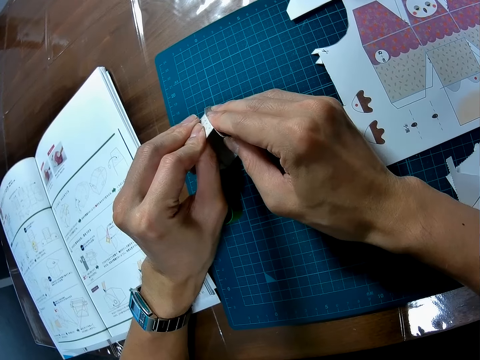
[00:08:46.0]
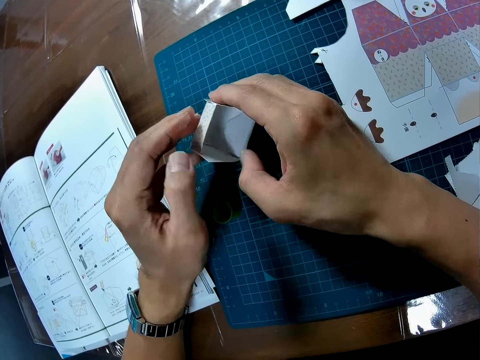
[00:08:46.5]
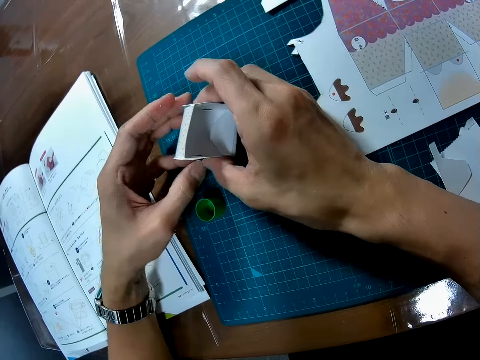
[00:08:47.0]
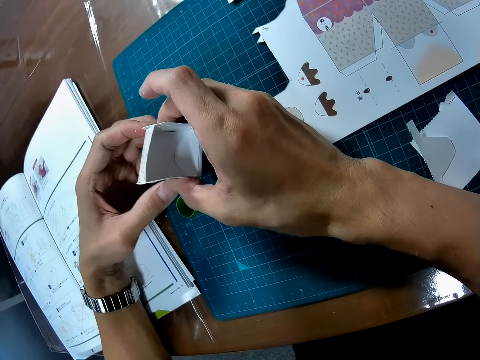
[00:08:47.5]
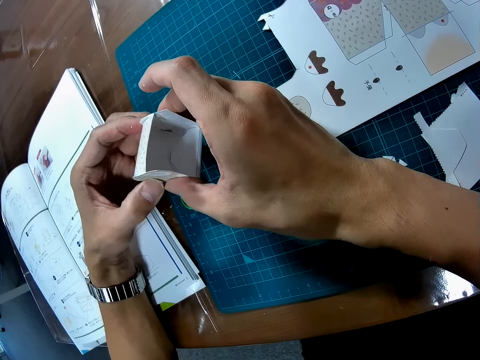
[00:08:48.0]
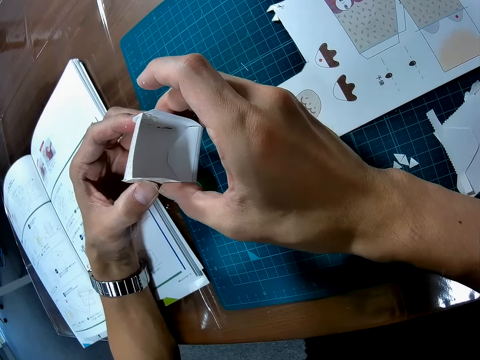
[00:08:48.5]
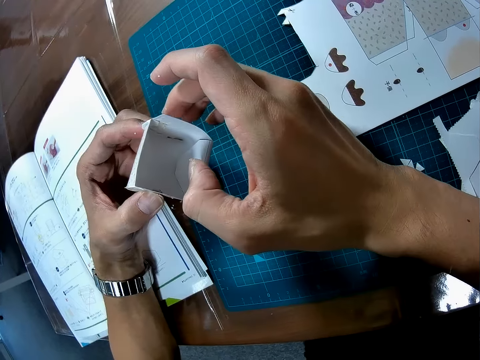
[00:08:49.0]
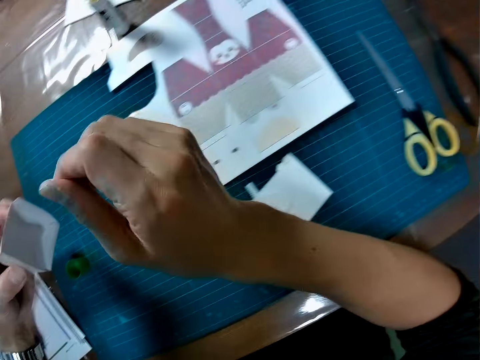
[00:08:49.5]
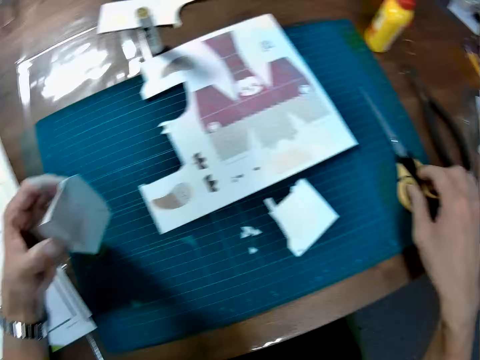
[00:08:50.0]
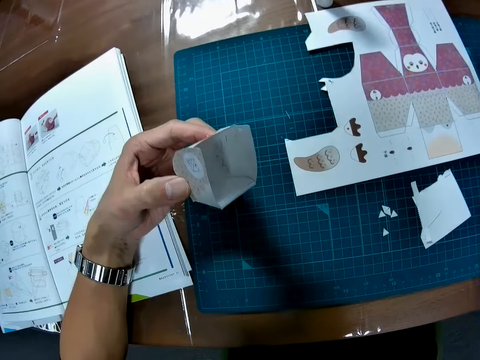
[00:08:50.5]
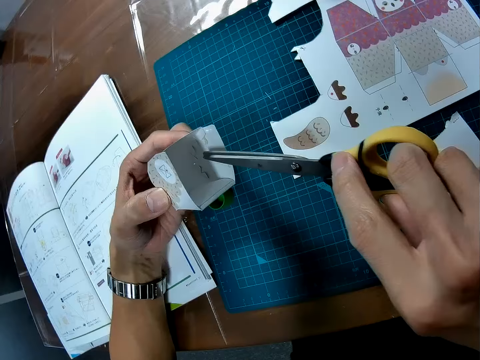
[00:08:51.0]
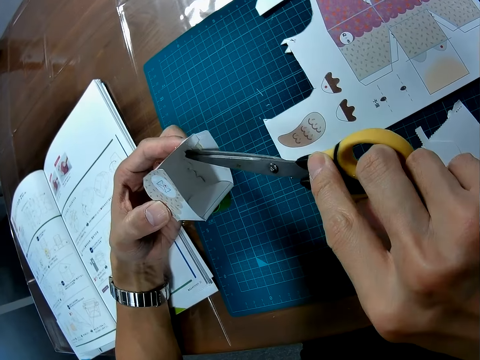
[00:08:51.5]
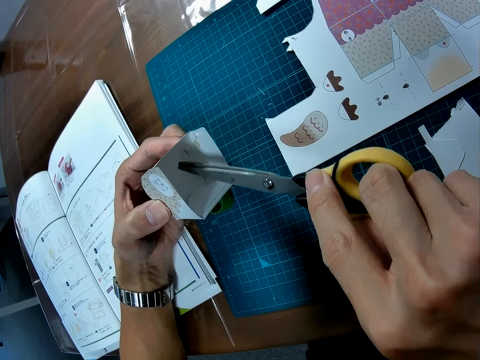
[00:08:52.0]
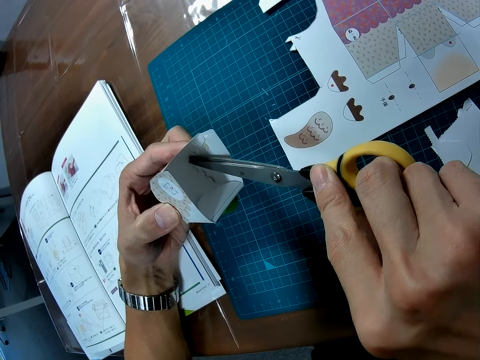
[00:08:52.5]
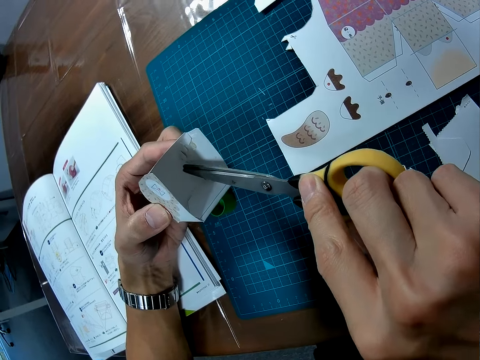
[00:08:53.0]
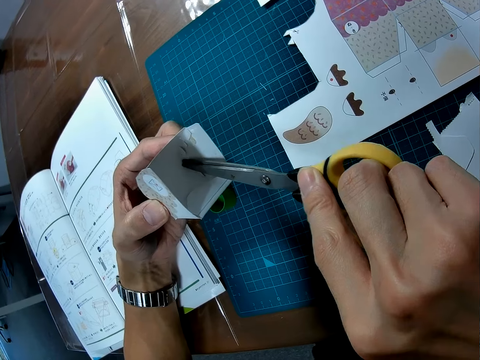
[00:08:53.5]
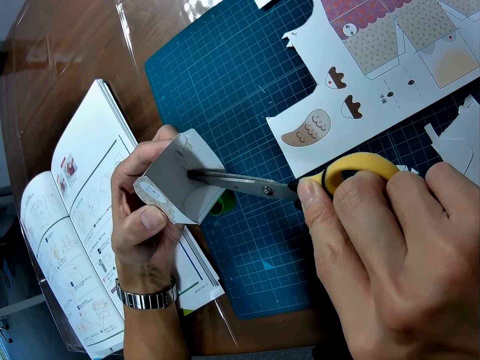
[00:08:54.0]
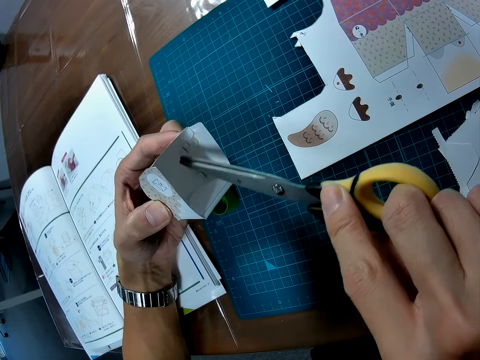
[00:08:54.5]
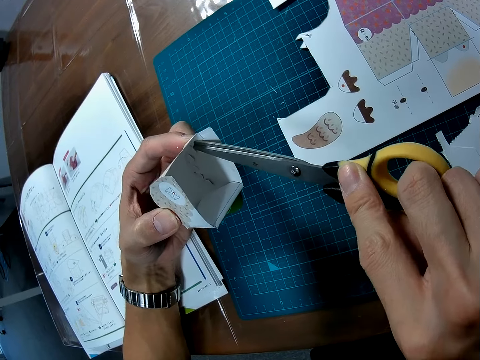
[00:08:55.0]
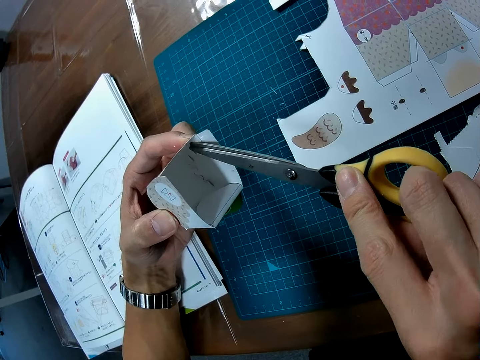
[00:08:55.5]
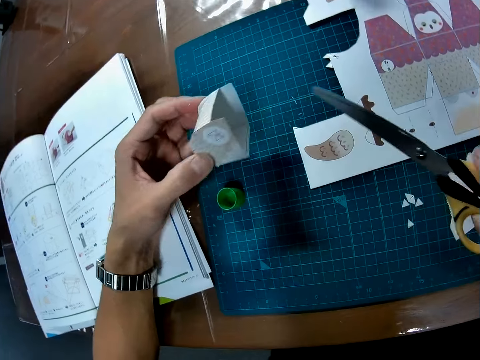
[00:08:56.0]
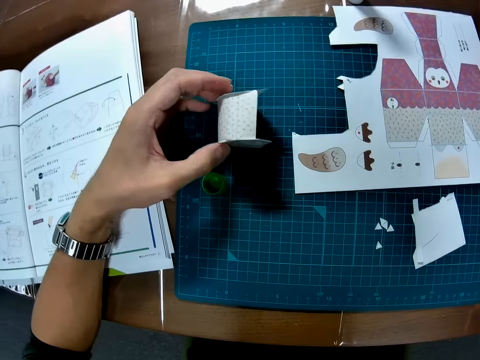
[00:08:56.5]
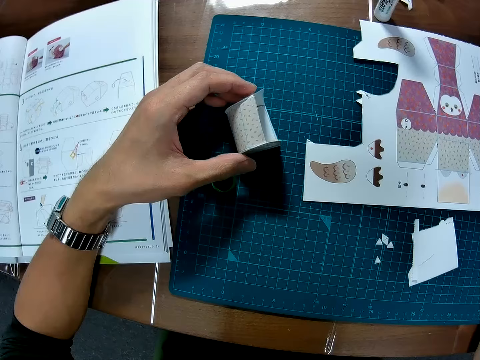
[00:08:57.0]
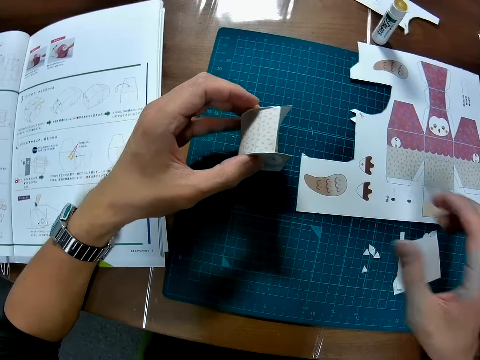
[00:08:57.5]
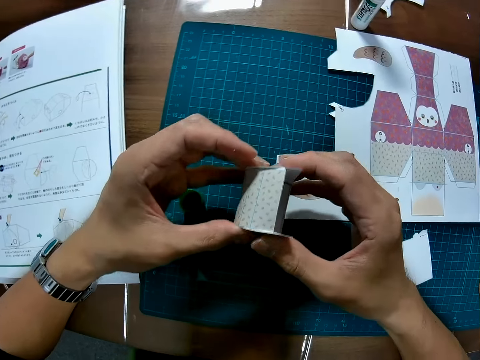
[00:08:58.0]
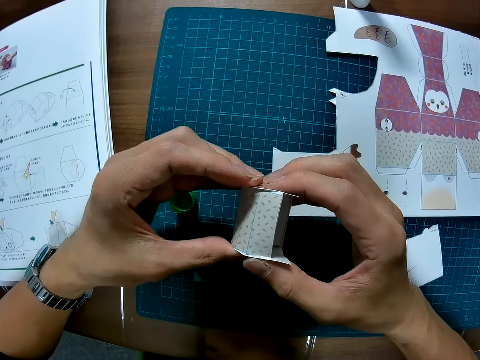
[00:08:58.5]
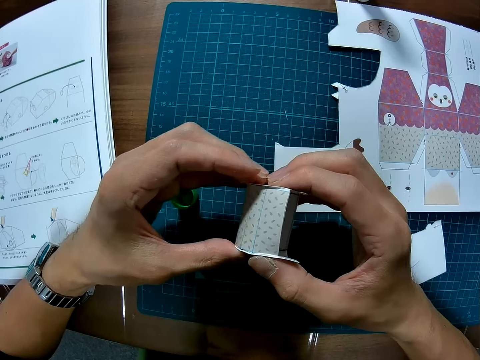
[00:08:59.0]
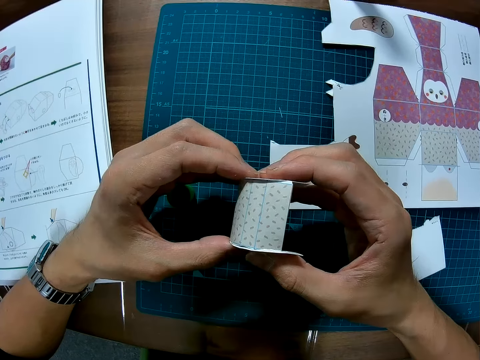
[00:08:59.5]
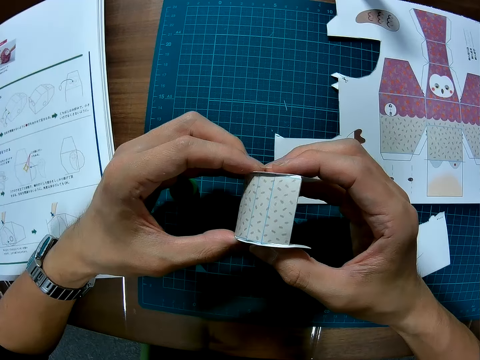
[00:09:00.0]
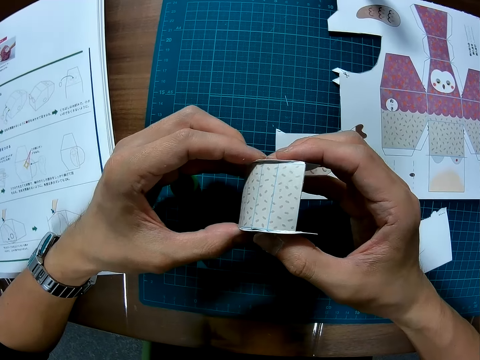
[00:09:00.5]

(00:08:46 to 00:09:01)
The camera wearer steers the craft material paper. They pick scissors. They press the puzzle joint with the scissors. They seal with the scissors. They put the craft material paper and scissors down. They fold the puzzle piece. They hold the craft material with two hands.

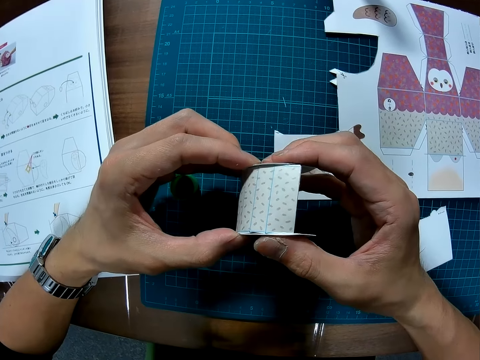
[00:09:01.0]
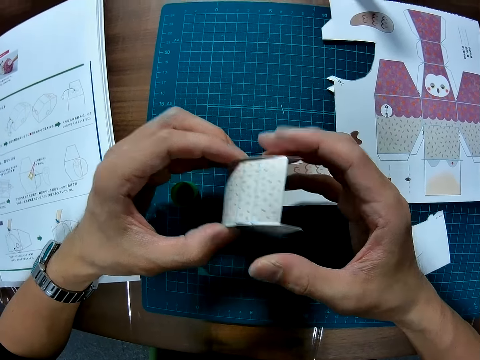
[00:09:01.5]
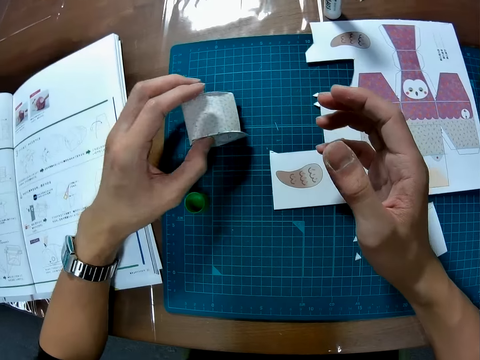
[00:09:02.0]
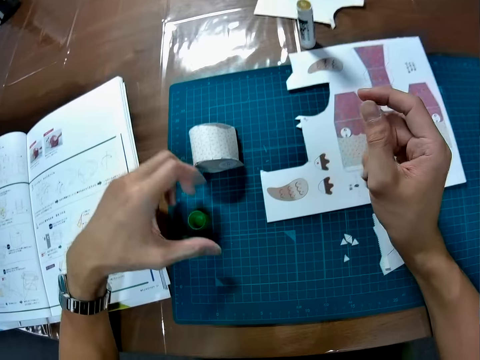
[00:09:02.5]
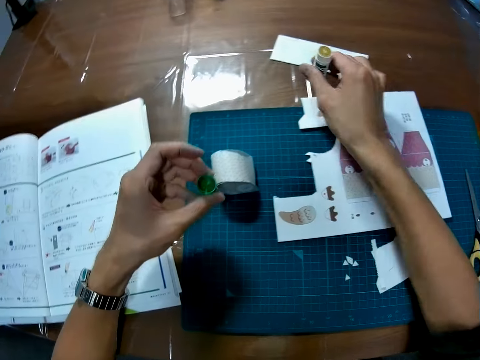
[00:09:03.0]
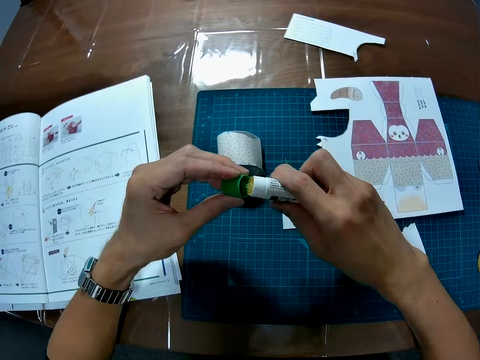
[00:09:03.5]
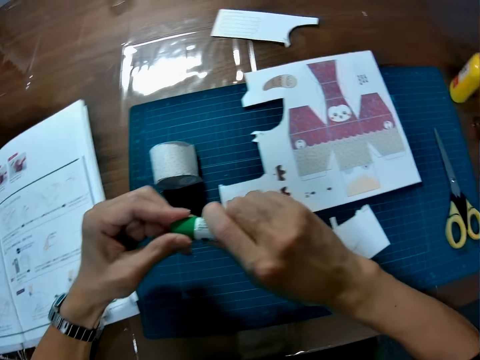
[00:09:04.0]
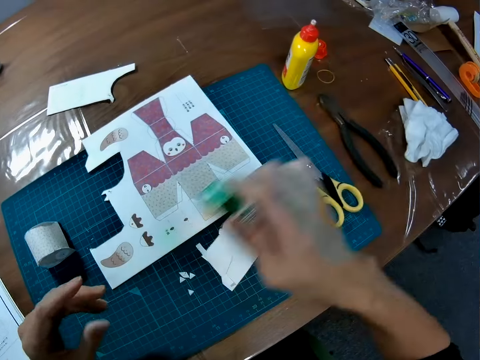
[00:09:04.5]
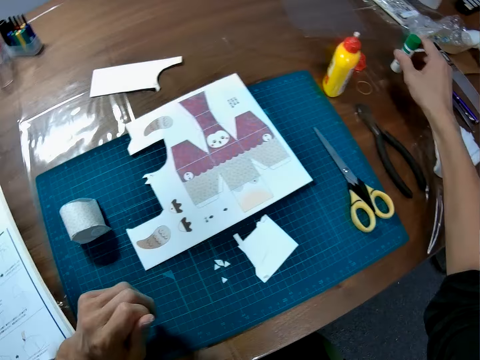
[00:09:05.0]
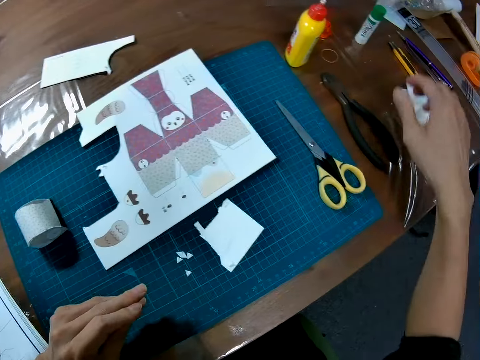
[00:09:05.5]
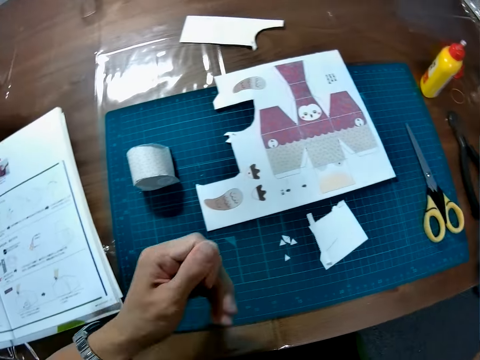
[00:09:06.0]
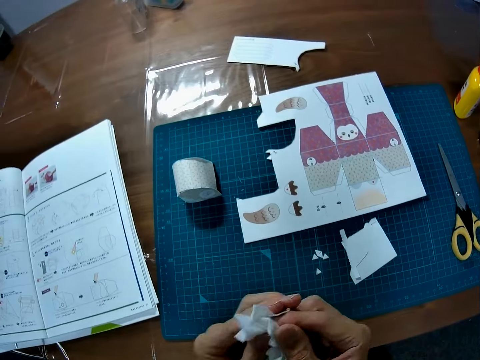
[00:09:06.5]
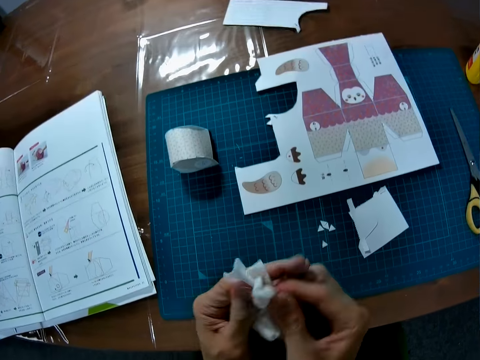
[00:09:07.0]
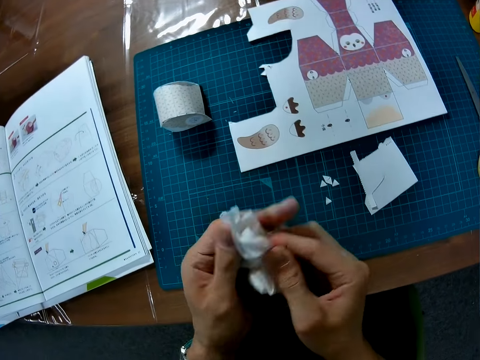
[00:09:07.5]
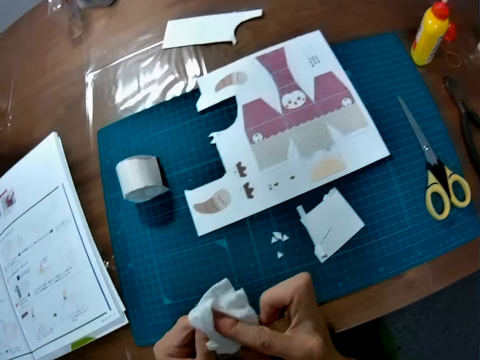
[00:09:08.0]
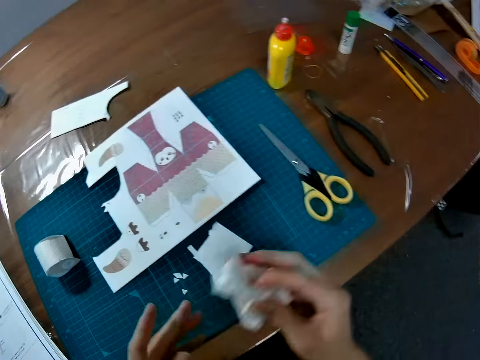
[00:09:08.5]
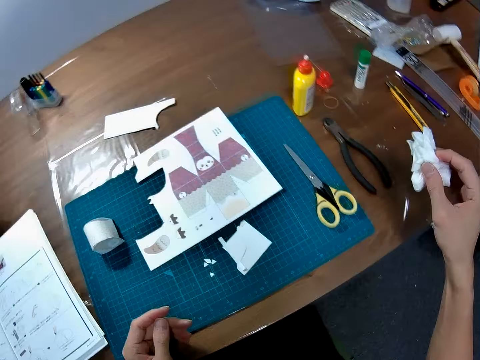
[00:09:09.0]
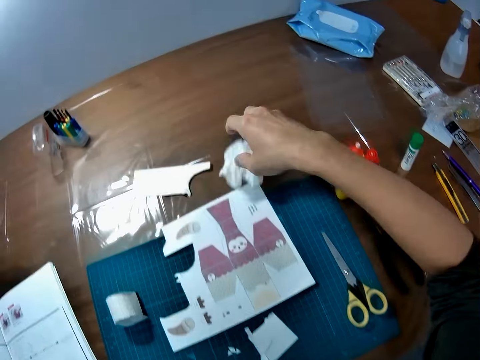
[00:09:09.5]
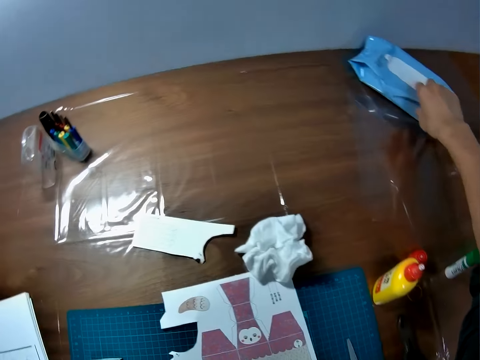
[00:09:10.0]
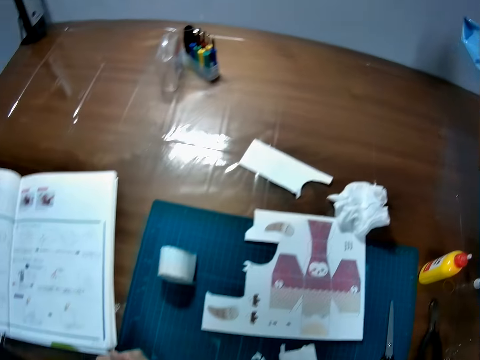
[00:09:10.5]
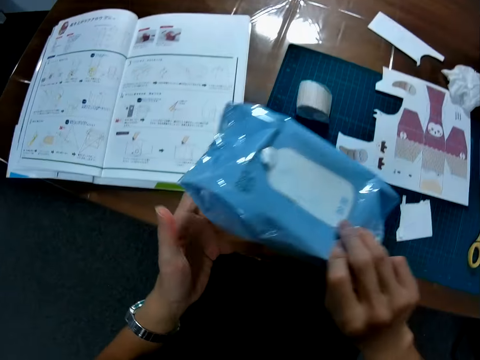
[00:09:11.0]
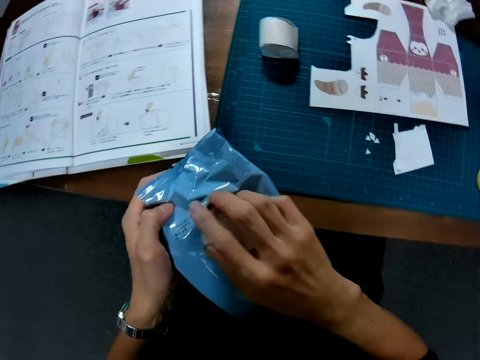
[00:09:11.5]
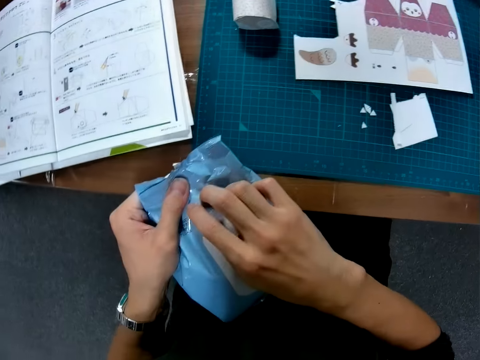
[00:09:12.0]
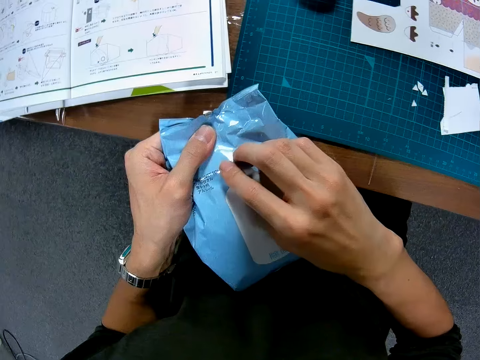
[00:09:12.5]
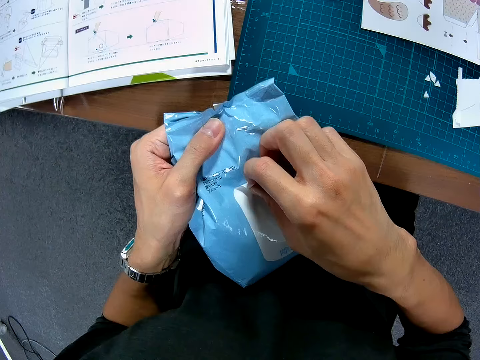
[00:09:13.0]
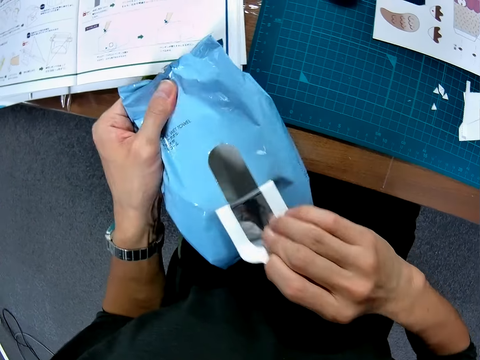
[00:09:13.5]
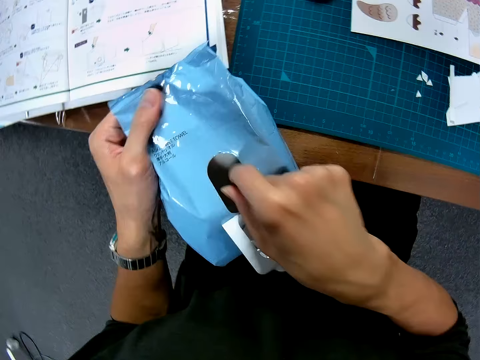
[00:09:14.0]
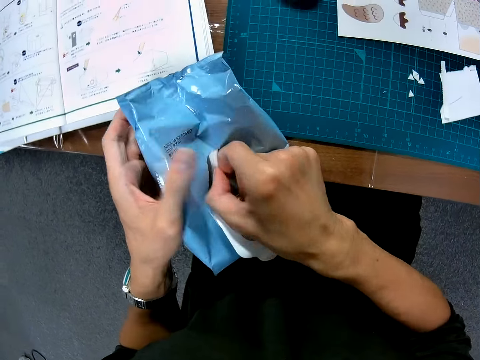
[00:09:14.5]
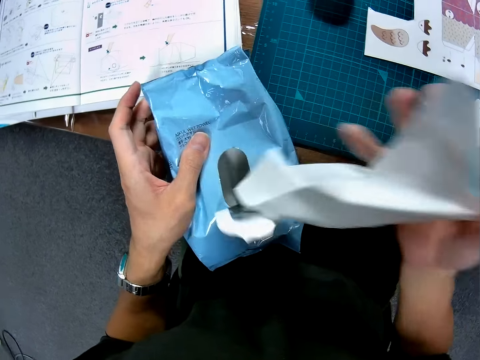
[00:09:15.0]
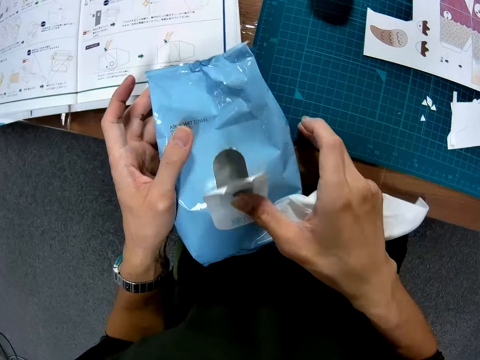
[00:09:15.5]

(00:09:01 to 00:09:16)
The camera wearer drops the puzzle piece. He picks the glue, covers the glue and drops the glue. He picks the wipe. He cleans his hand with the wipe. He drops the wipe. He picks a wiper. He opens the wiper. He removes a wipe.
